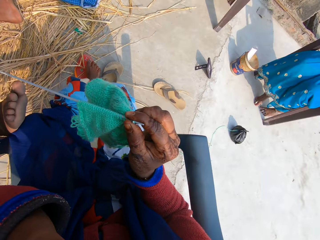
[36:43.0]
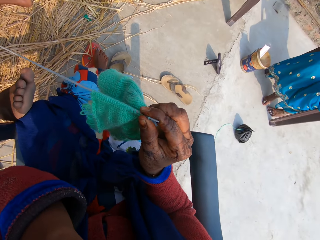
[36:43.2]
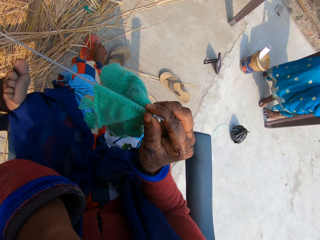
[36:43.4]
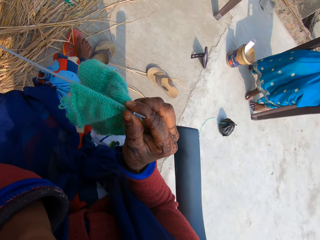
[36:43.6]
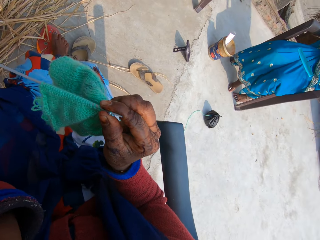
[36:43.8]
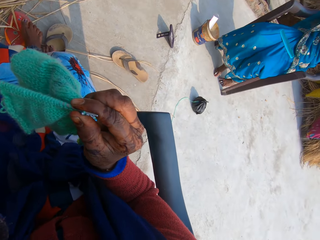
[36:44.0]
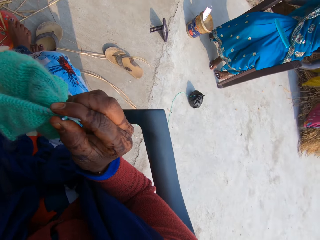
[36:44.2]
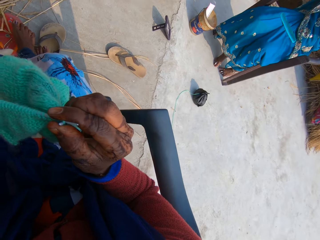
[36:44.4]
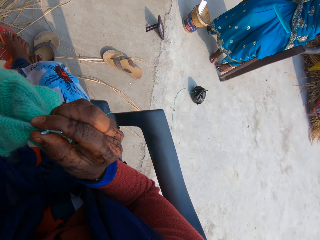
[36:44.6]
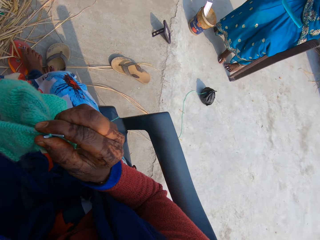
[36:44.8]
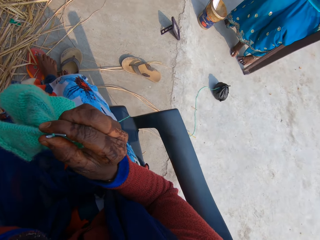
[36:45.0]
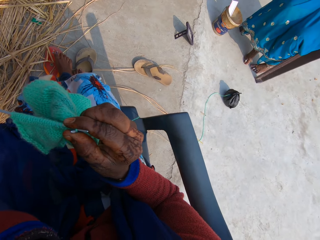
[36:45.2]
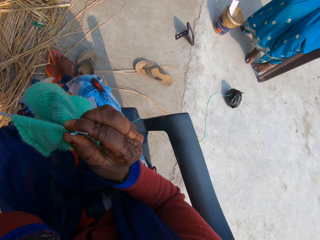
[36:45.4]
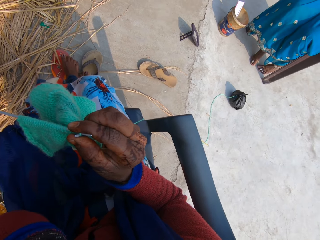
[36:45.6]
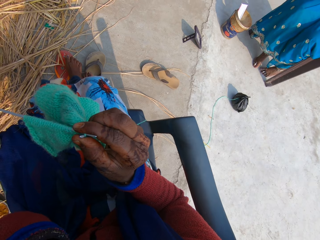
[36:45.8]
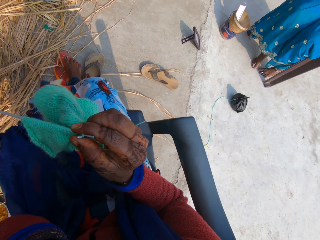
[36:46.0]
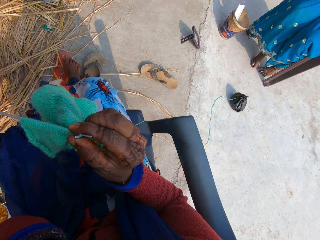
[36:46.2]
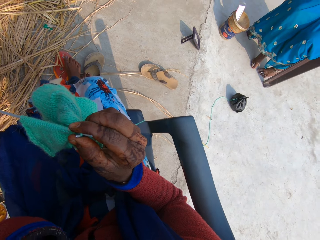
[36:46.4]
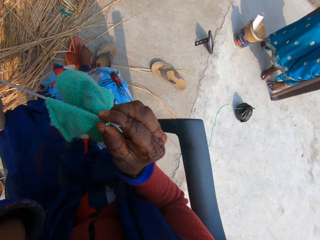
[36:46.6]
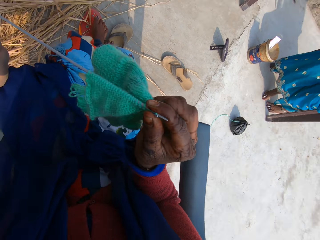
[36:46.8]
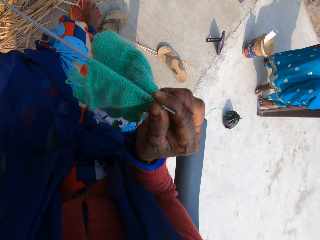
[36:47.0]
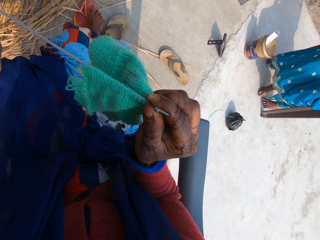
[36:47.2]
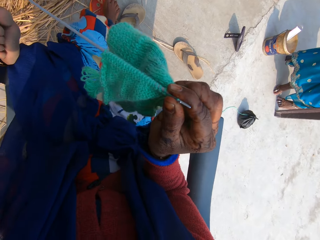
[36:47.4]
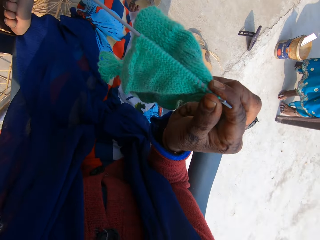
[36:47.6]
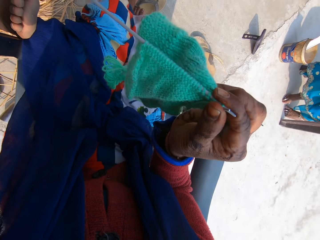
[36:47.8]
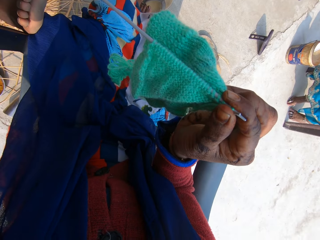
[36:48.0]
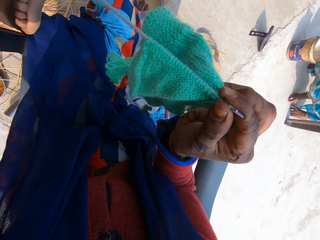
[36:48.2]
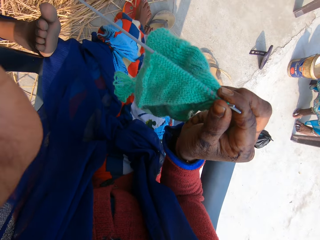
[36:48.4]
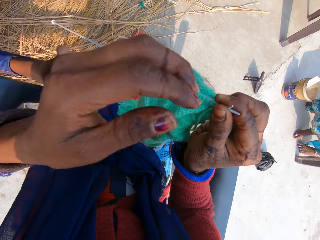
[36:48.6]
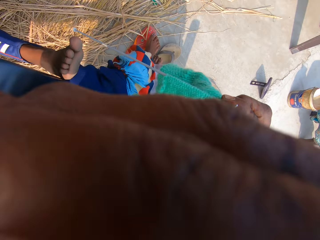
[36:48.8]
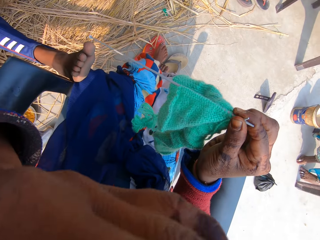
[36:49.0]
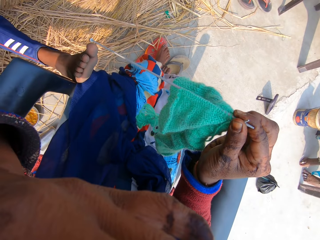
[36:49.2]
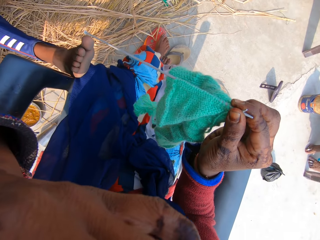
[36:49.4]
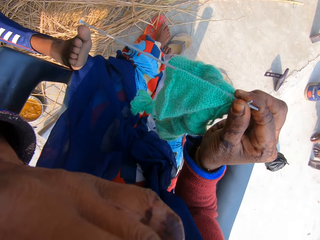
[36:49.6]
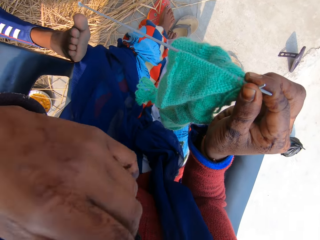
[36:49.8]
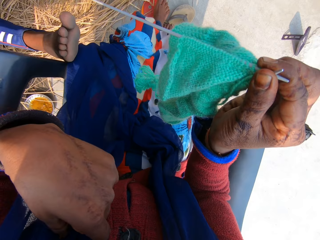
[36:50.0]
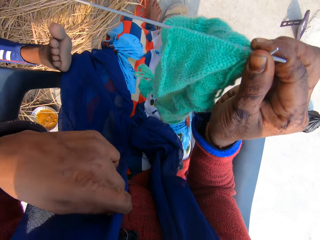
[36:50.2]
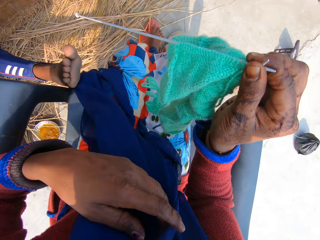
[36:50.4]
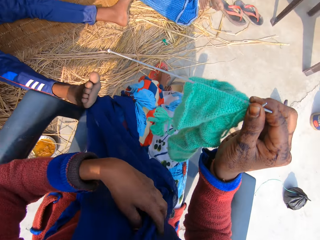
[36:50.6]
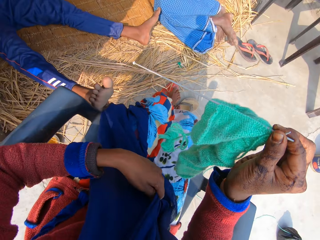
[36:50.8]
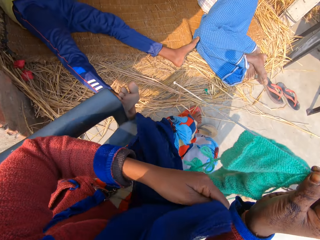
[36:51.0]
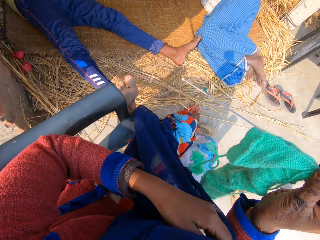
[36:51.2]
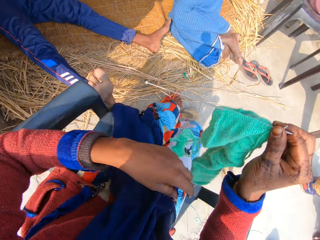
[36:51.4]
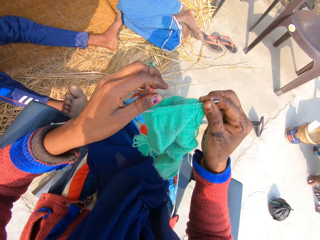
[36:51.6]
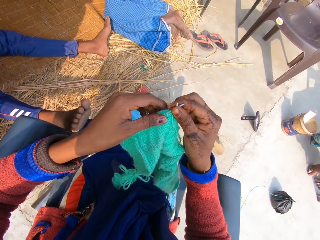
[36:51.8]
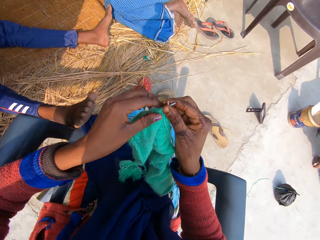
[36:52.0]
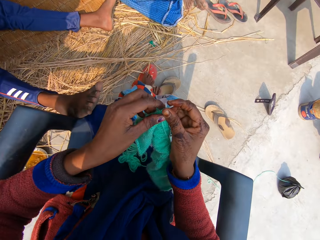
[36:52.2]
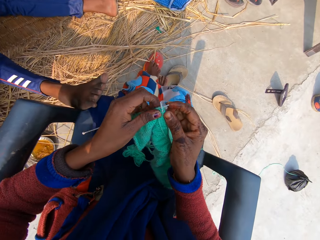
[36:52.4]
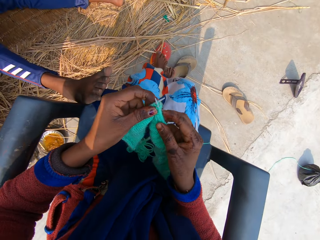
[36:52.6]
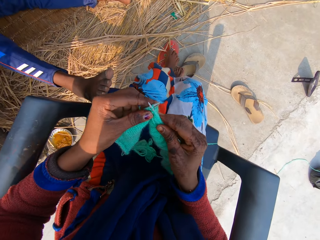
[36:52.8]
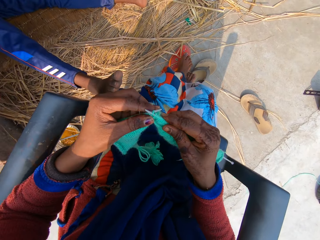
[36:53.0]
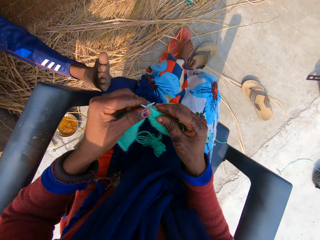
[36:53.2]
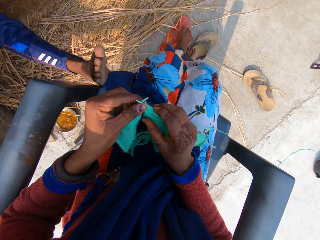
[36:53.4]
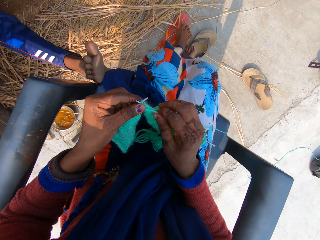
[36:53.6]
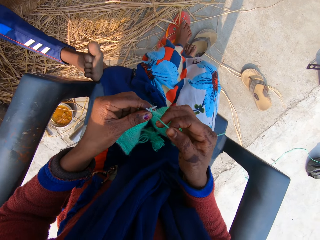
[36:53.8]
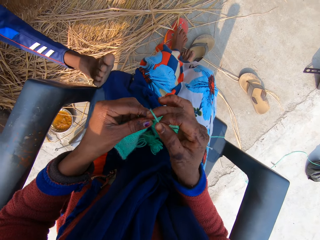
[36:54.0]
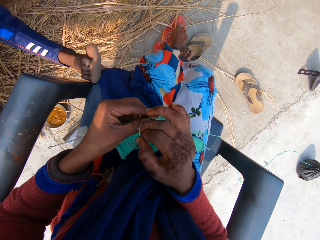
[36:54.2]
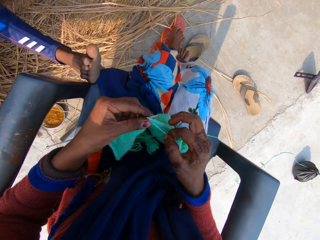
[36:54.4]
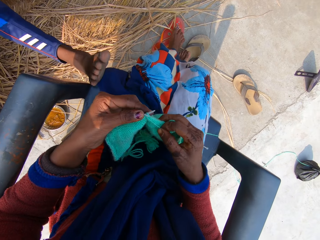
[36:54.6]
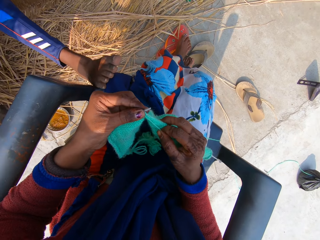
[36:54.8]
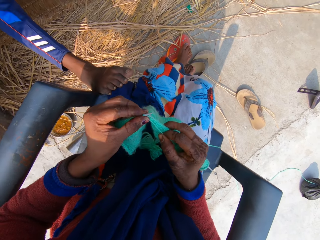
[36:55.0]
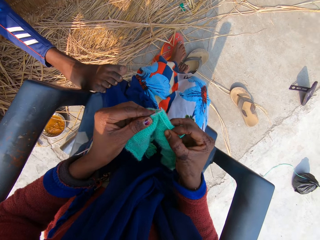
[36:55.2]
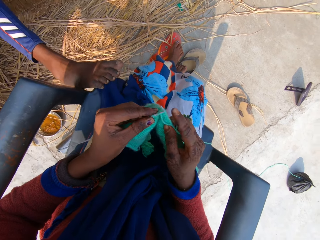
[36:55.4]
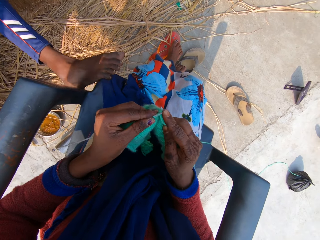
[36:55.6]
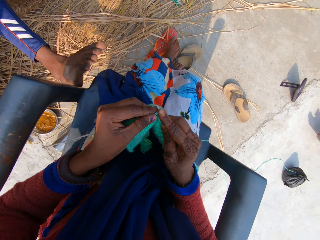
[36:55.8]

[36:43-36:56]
The camera wearer touches her nose with her left hand. A woman talks to the camera wearer. A man talks to the camera wearer and the woman. The woman responds to the man. The camera wearer touches the camera with the left hand. She touches her face with her left hand. She adjusts her wrapper with her left hand. She touches the scarf with the left hand. She knits the yarn into a yarn fabric.

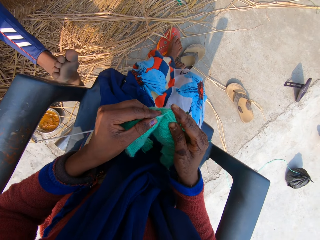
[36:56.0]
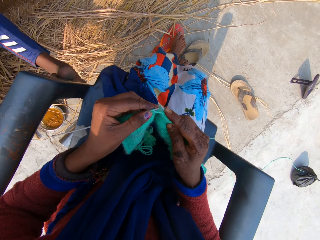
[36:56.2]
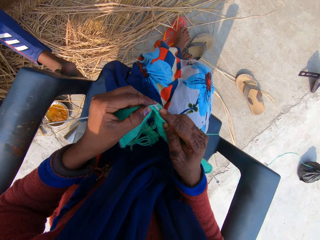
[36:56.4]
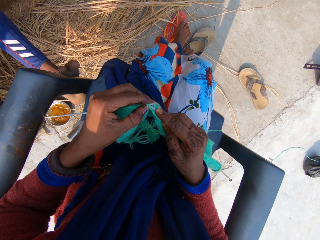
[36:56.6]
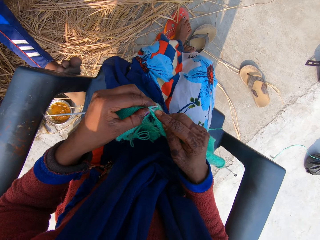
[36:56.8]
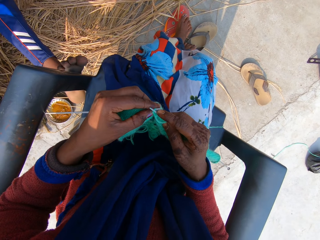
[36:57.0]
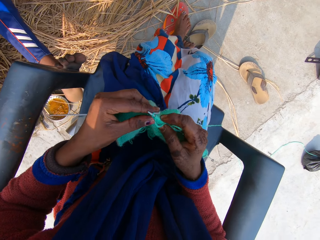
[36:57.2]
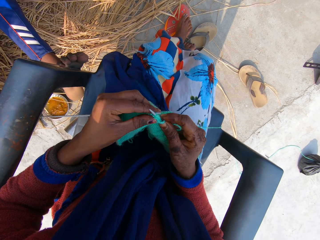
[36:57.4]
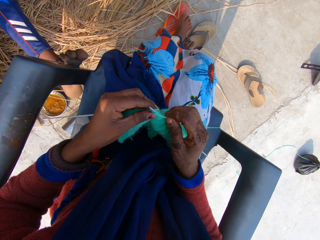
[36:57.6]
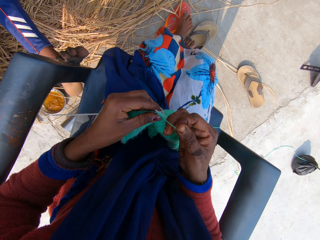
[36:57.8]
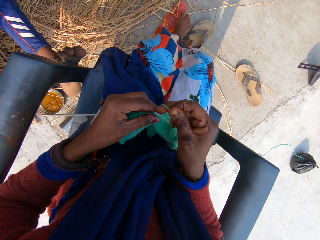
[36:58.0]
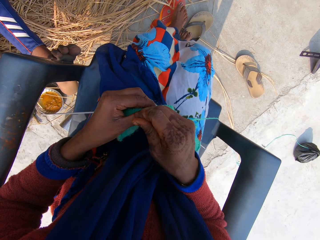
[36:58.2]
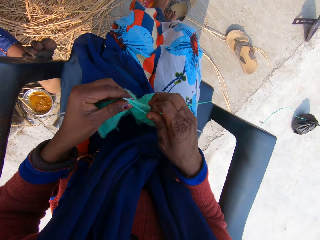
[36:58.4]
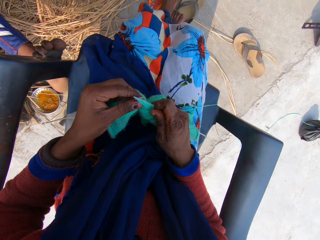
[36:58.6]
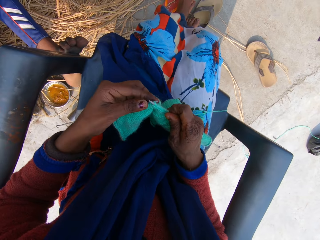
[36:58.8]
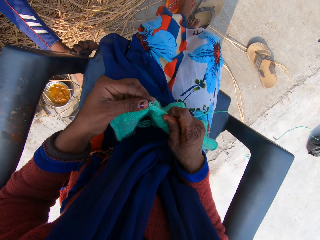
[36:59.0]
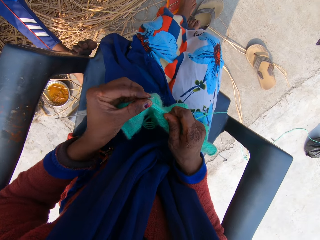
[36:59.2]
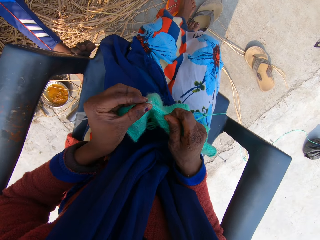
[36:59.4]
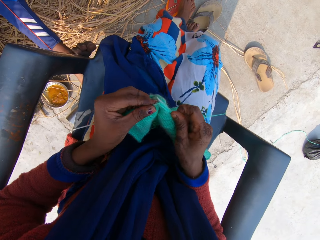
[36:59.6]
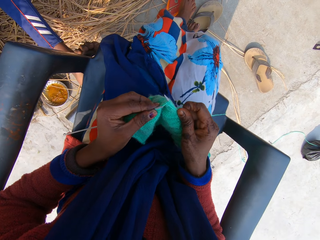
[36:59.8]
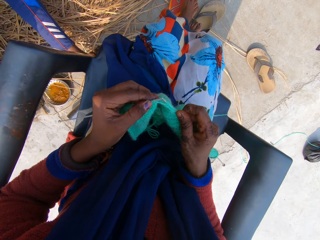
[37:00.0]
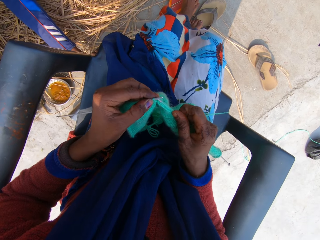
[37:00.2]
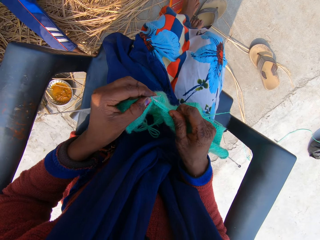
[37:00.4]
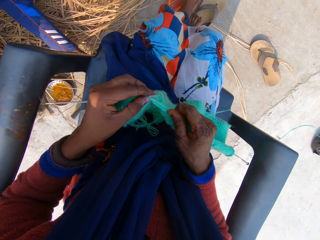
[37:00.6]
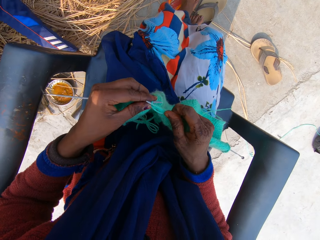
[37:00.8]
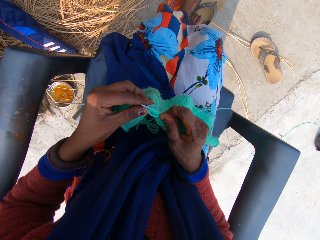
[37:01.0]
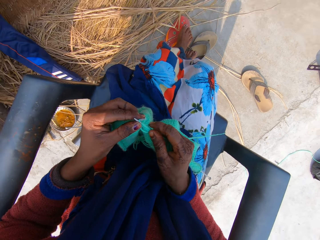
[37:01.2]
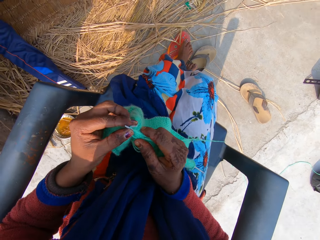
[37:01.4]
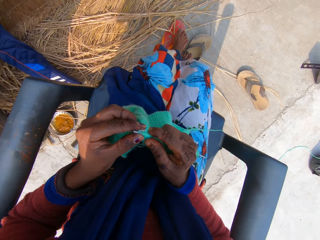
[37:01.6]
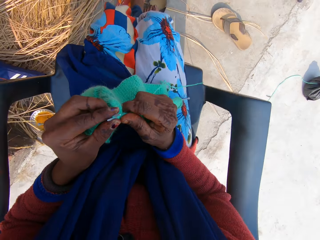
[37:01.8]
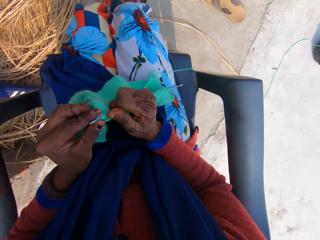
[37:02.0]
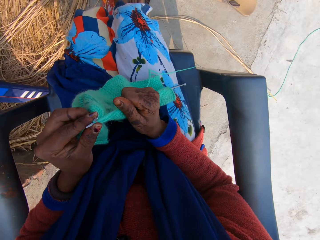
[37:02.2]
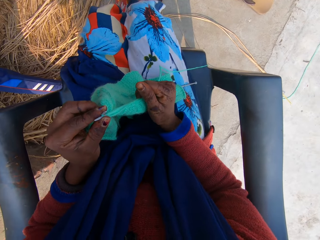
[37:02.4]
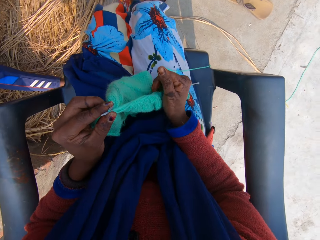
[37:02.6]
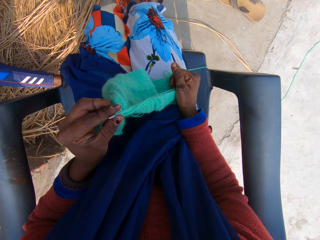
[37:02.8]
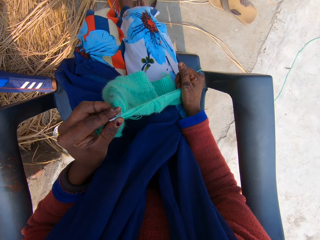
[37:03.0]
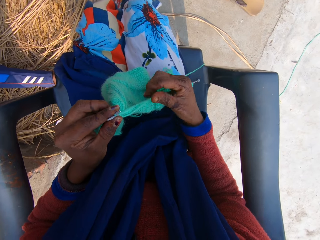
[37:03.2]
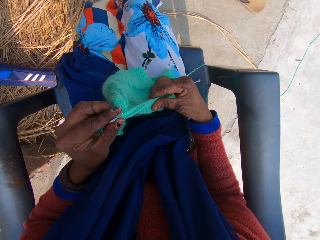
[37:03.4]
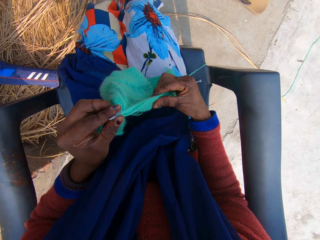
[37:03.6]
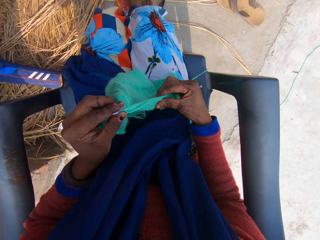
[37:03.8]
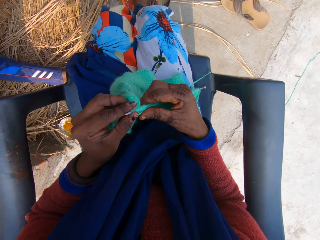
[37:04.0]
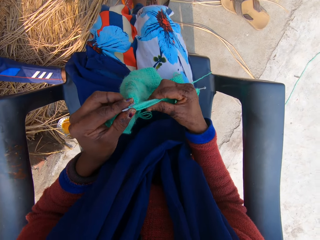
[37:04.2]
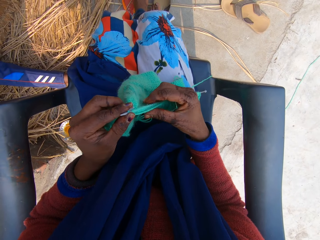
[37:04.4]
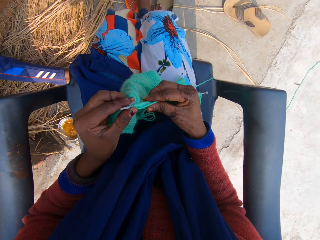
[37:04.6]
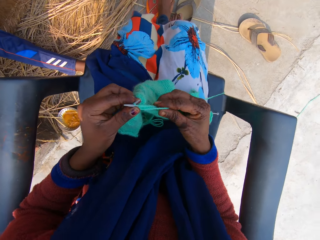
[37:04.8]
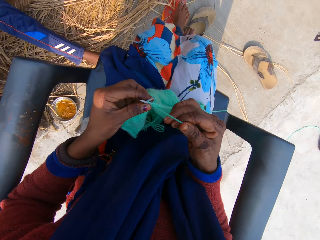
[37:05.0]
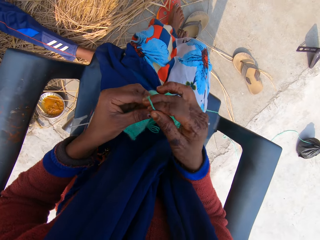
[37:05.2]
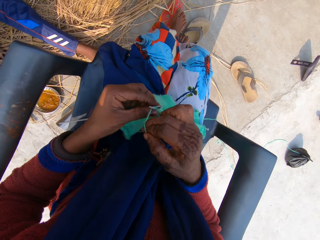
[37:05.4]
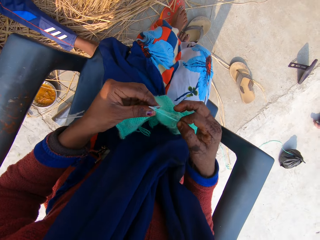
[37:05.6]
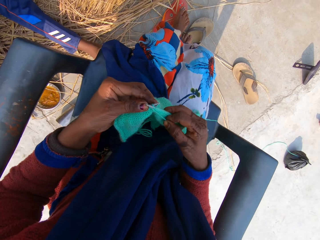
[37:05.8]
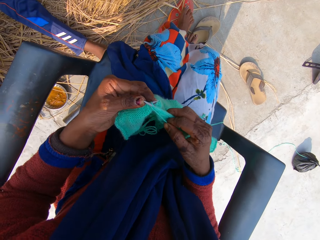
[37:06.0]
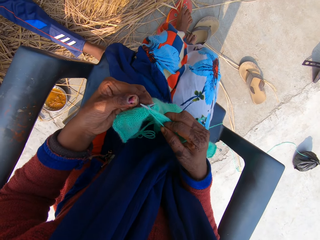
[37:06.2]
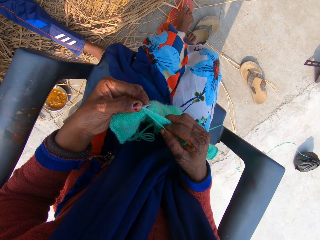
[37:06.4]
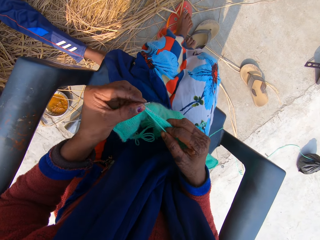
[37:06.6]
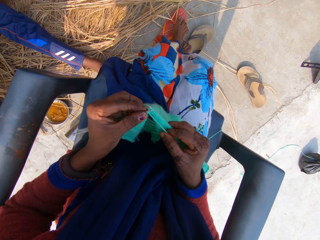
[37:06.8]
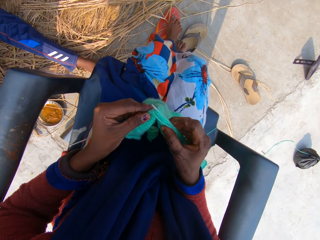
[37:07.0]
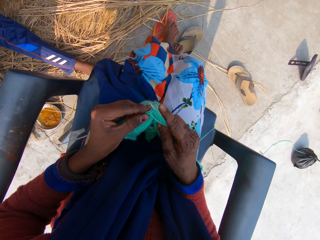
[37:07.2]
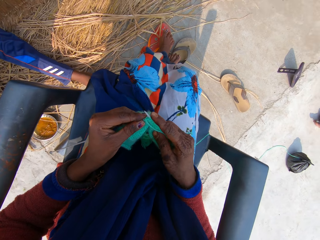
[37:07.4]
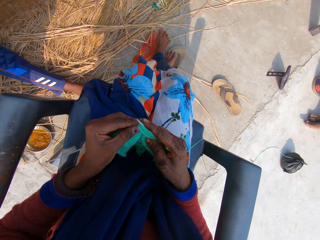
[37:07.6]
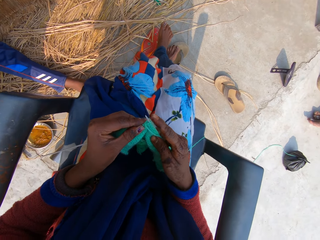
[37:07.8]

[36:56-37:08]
A man places his leg on the camera wearer's chair. The man talks to the camera wearer and a woman. The woman responds to the man. The camera wearer places the right knitting needle on the chair, works her right hand through the yarn on the knitting needle, and knits the yarn into a yarn fabric.
